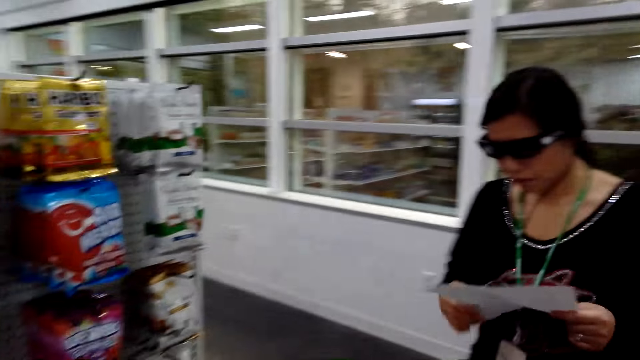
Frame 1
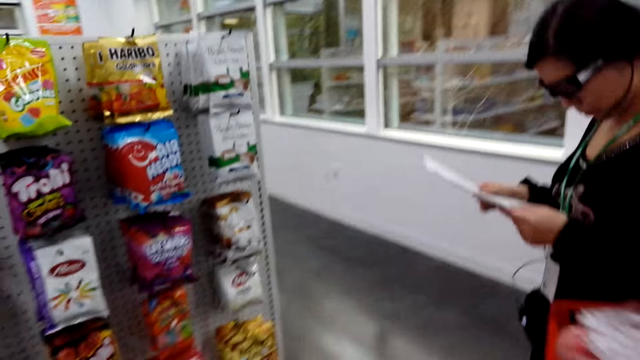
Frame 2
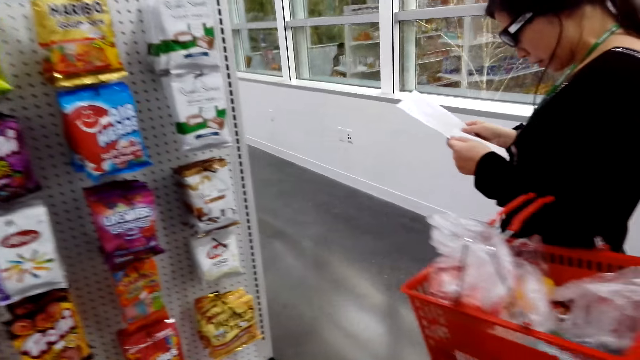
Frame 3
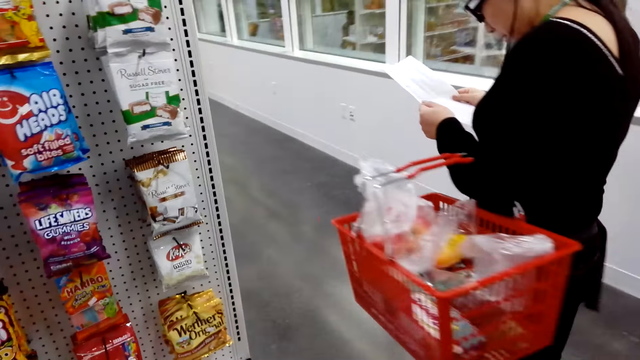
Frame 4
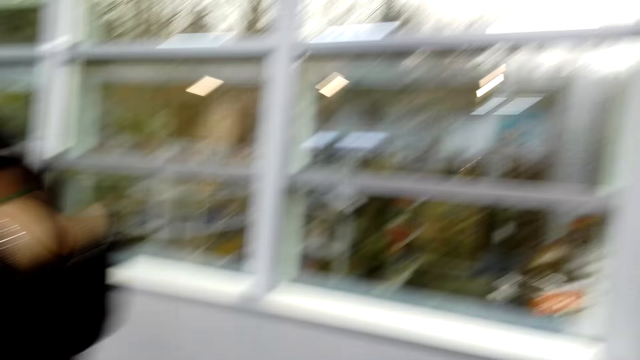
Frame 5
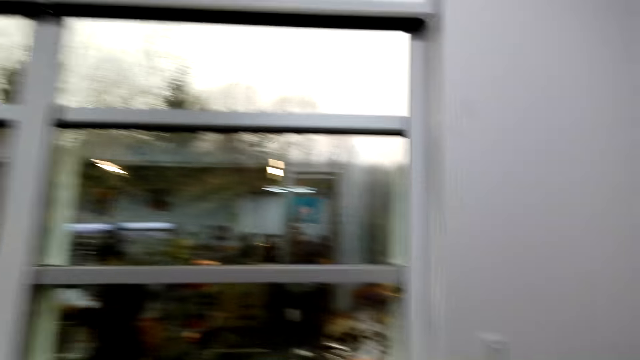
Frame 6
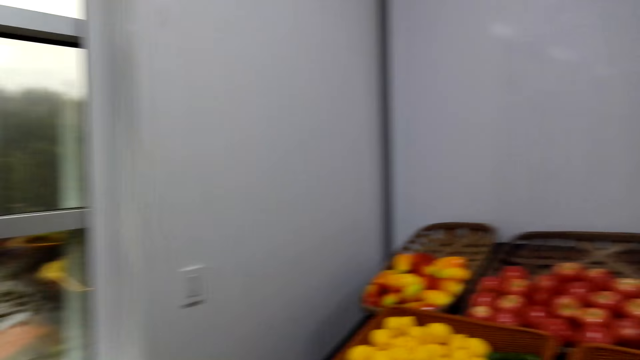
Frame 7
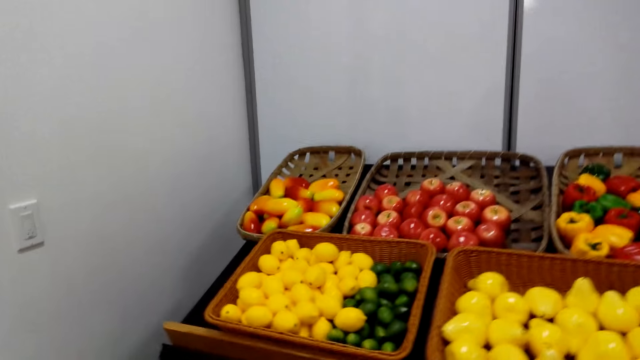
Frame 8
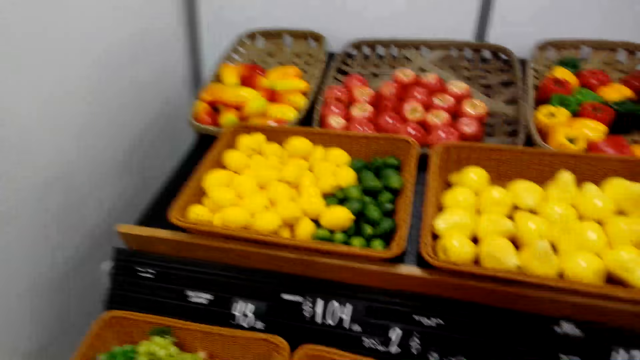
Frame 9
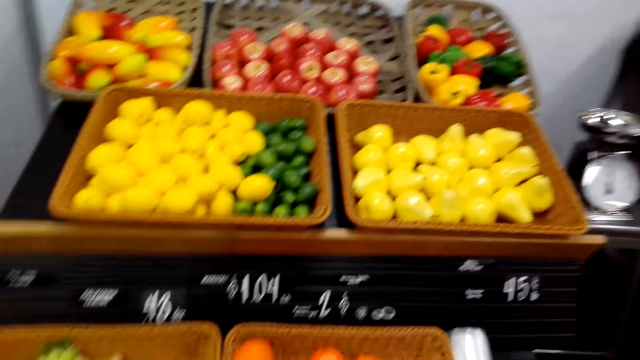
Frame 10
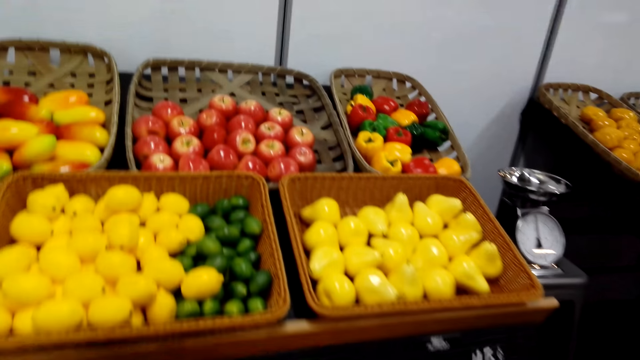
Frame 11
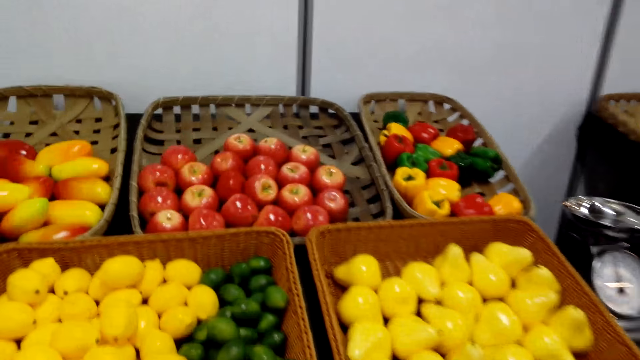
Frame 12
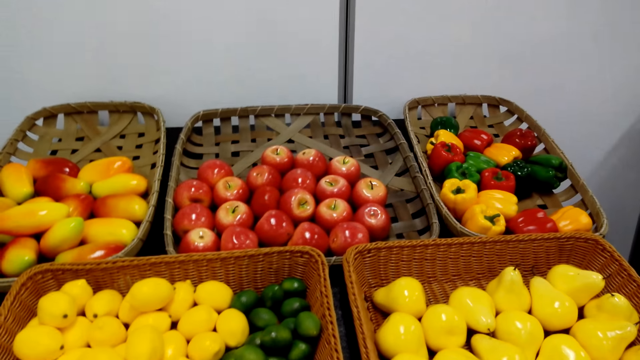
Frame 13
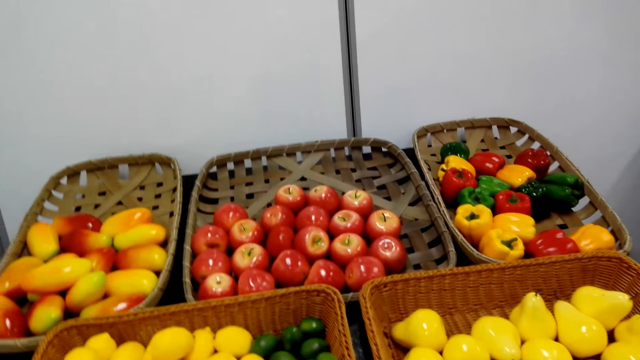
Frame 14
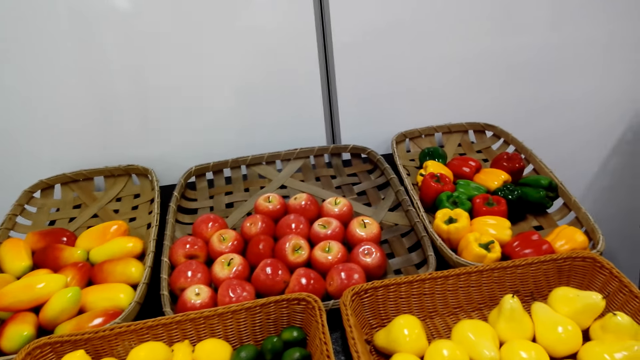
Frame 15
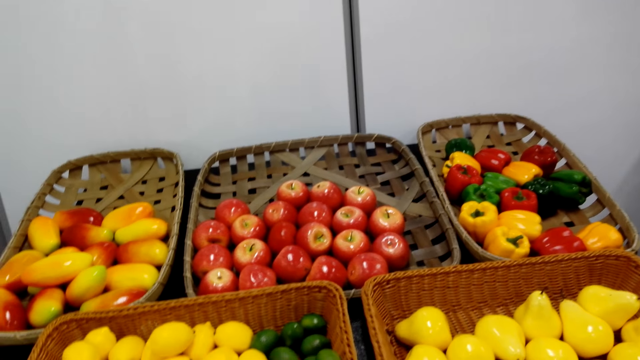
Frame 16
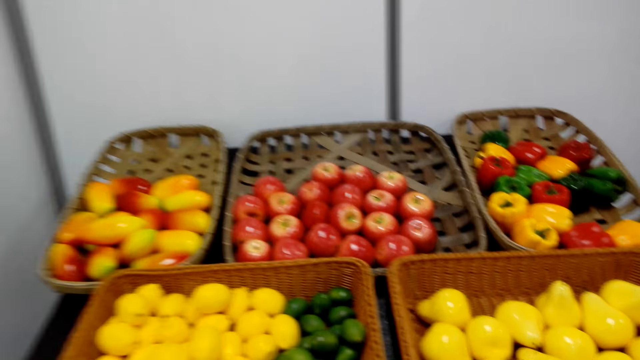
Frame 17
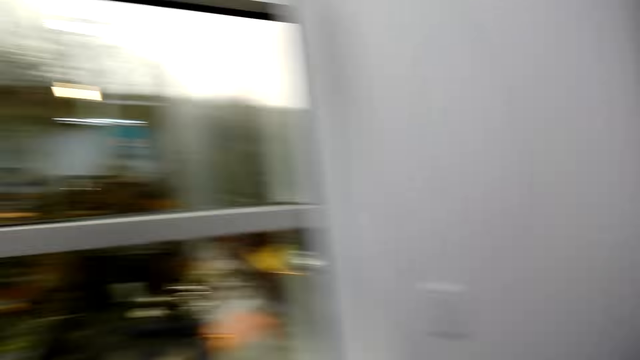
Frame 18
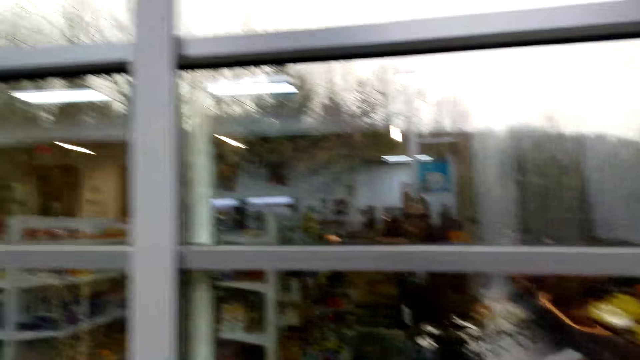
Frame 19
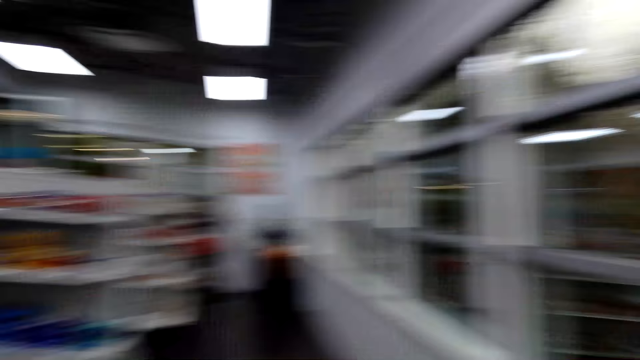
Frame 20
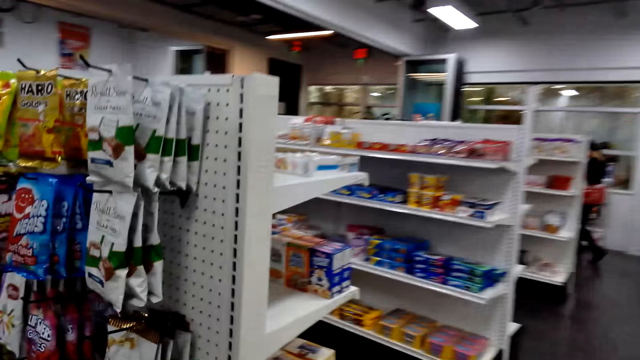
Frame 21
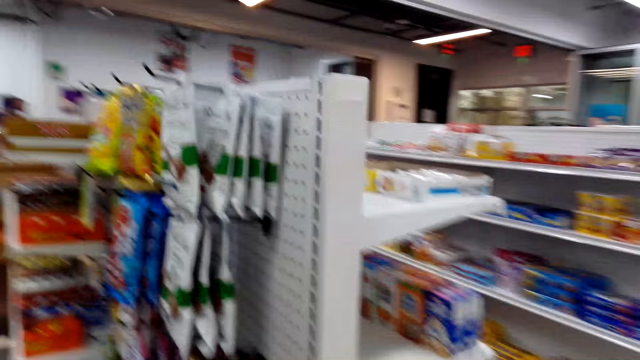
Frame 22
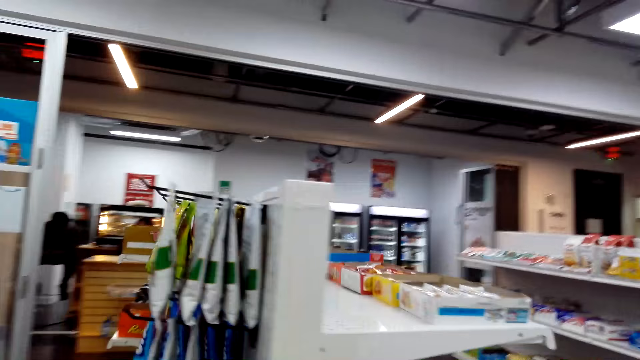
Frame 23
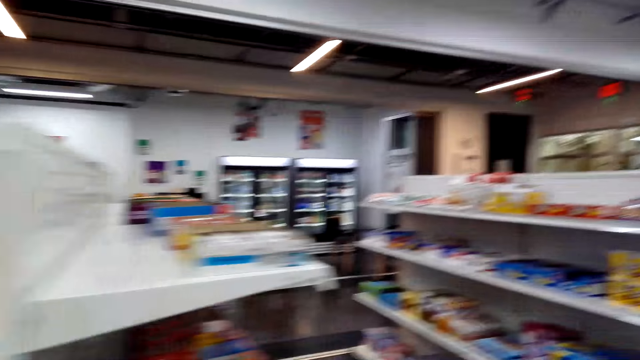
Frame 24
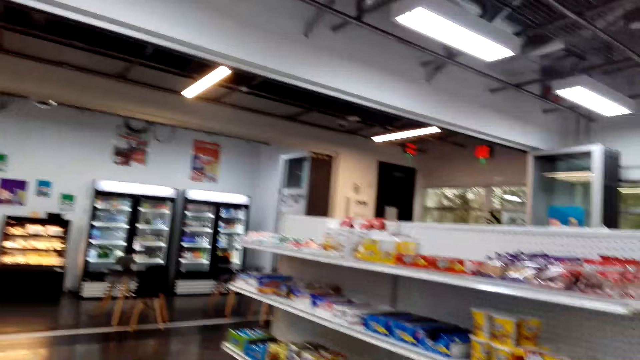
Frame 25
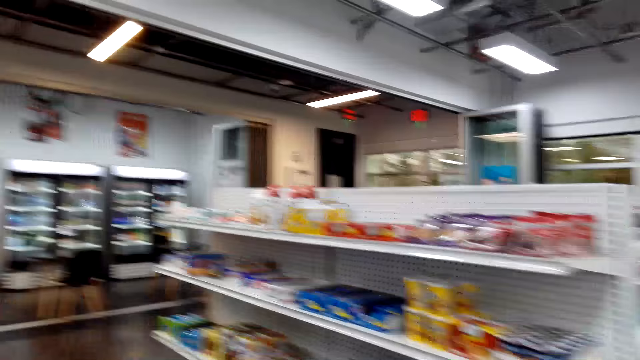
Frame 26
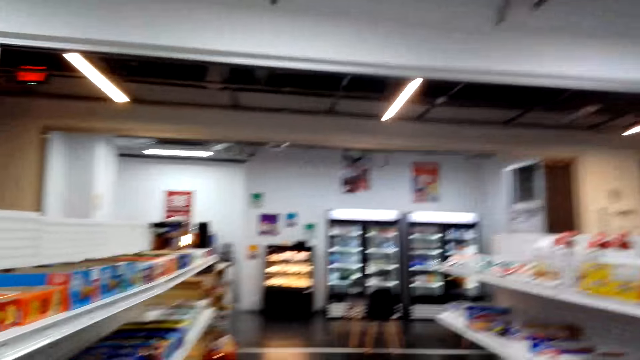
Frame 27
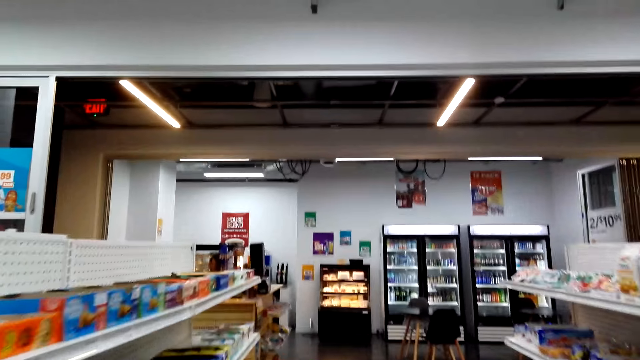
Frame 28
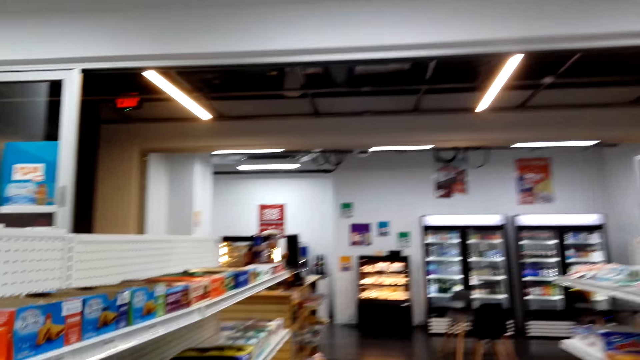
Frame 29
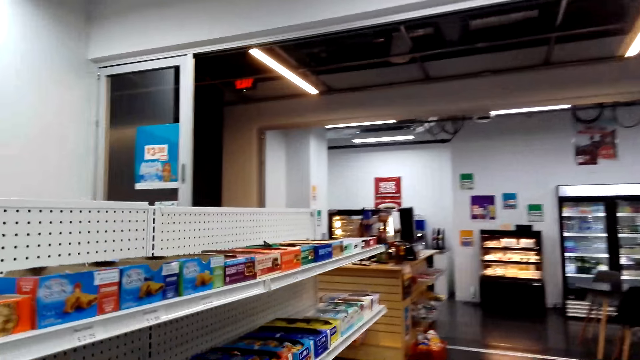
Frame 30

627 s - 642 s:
The camera wearer looks around. They look at the groceries. They move around. They turn around. They walk around.

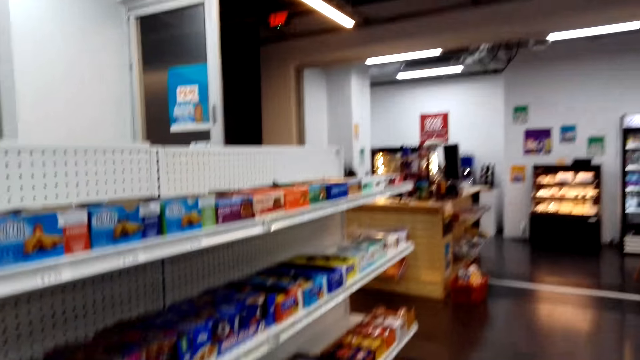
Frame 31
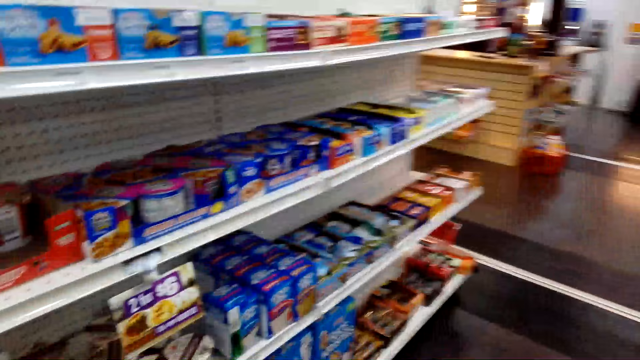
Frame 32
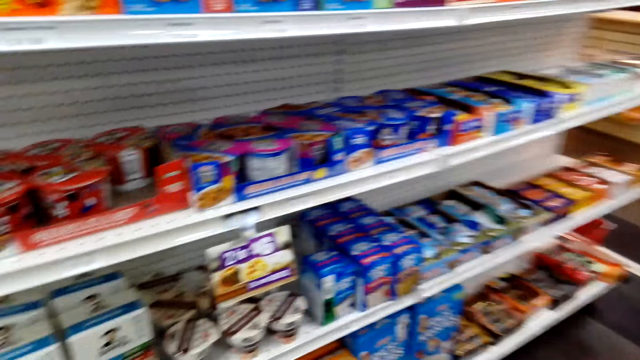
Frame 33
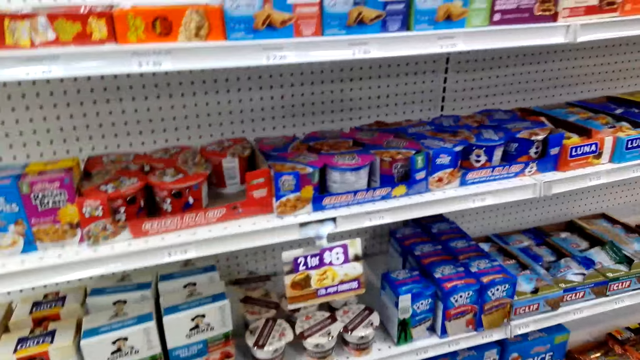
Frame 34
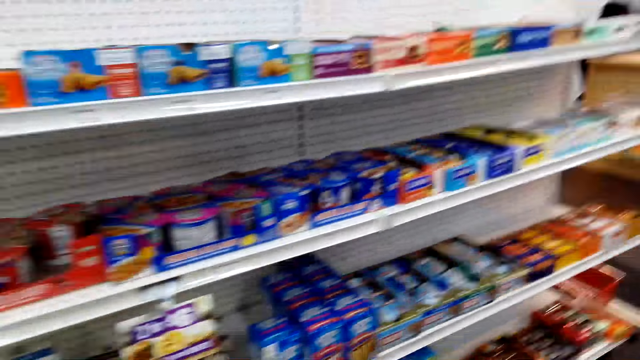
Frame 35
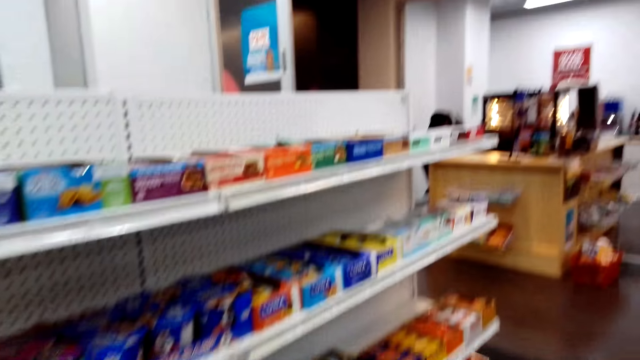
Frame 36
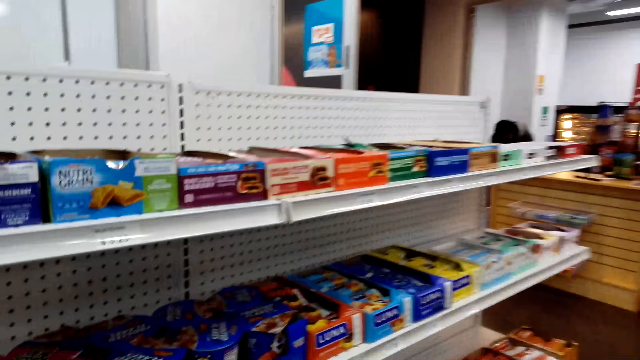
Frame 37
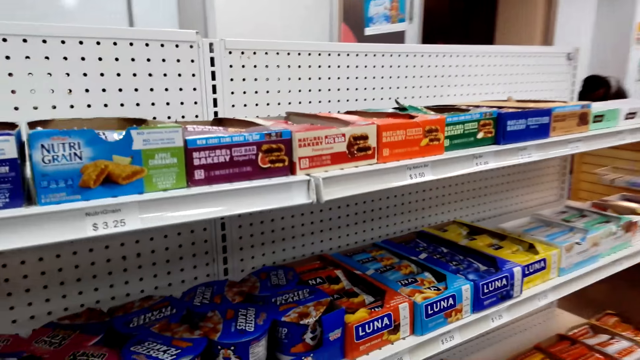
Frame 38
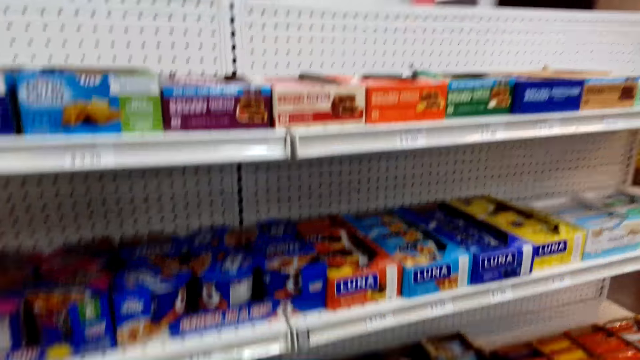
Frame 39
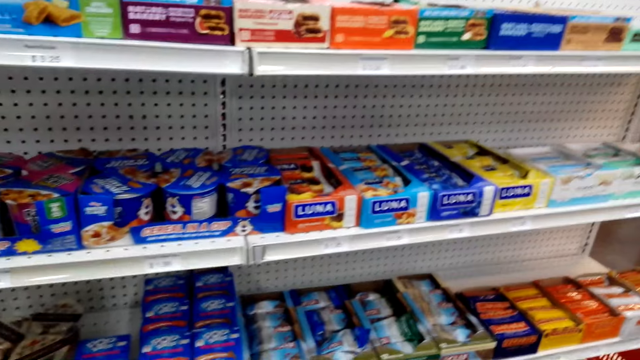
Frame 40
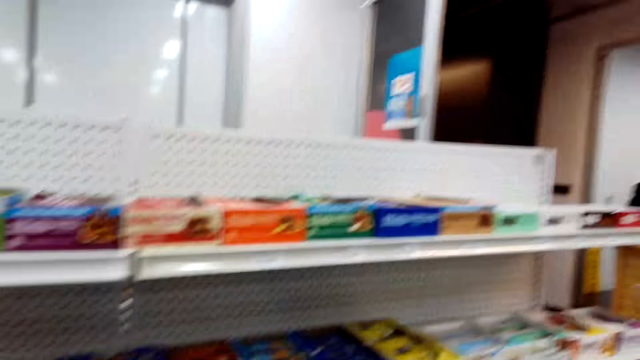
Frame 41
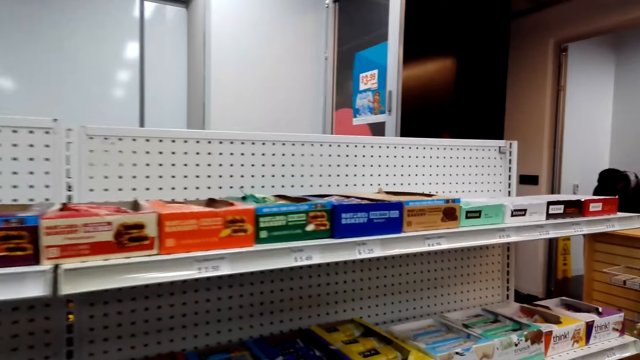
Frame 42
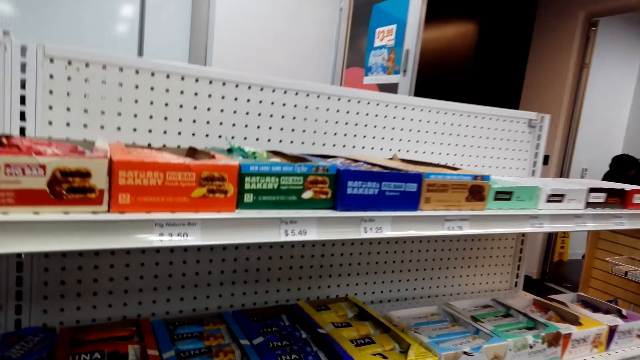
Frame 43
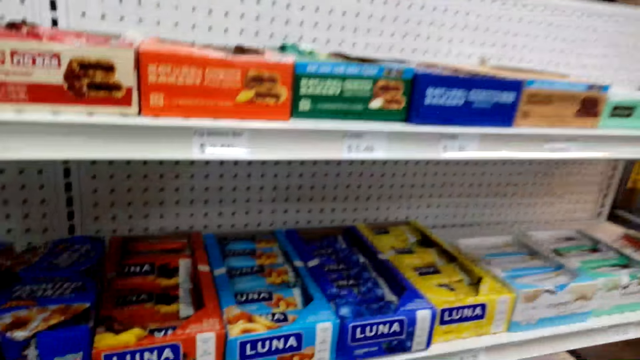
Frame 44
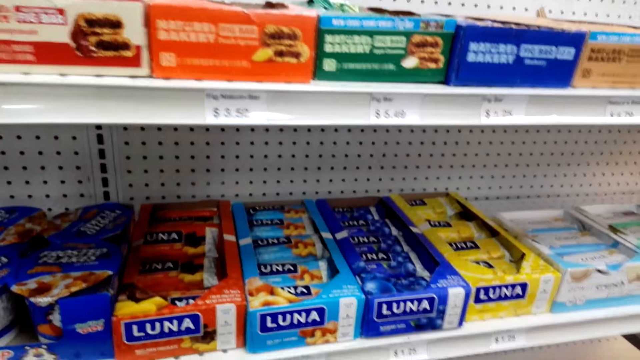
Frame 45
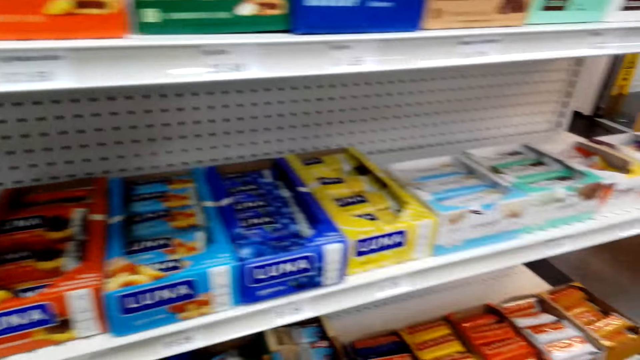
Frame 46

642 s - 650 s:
The camera wearer looks at the shelves.
